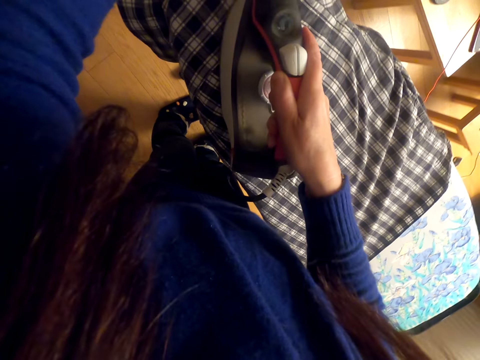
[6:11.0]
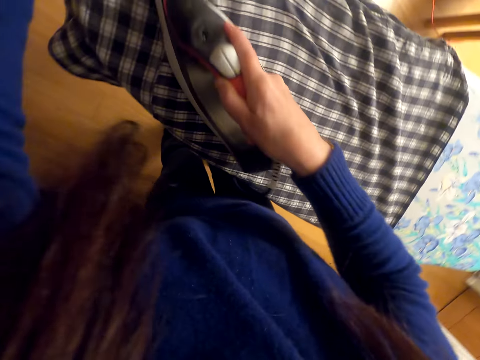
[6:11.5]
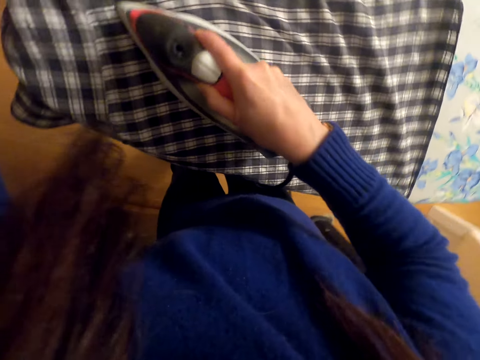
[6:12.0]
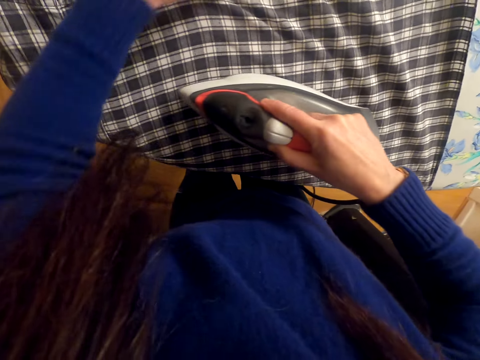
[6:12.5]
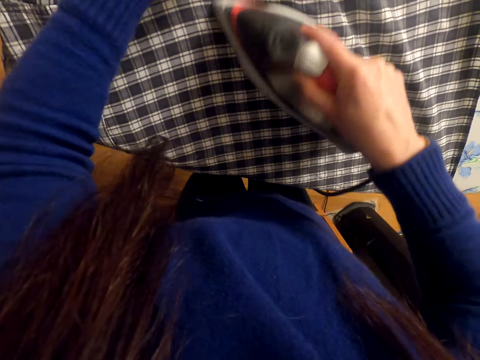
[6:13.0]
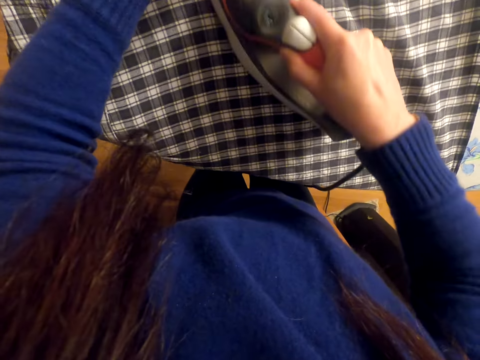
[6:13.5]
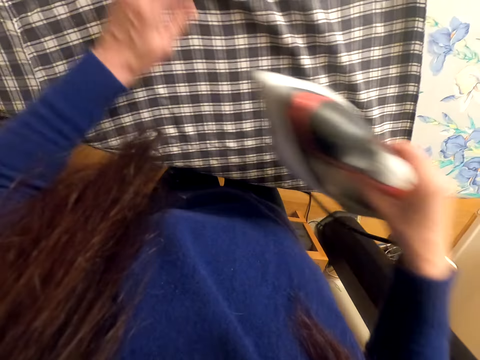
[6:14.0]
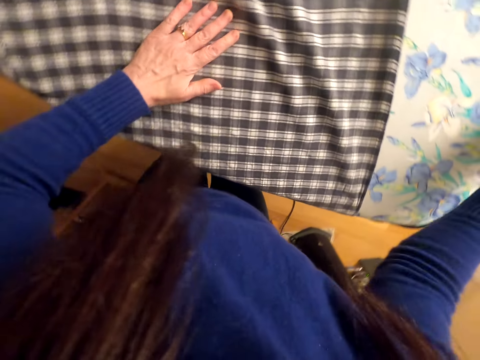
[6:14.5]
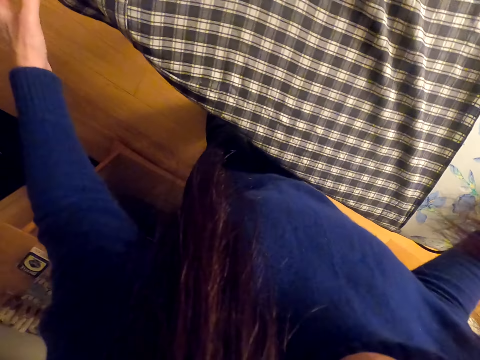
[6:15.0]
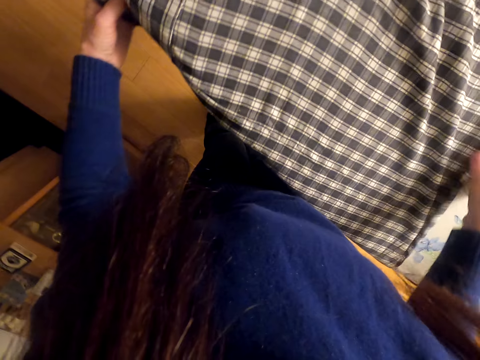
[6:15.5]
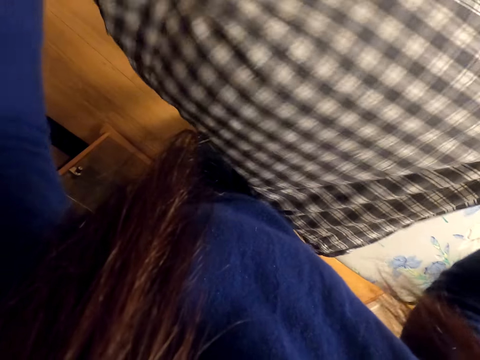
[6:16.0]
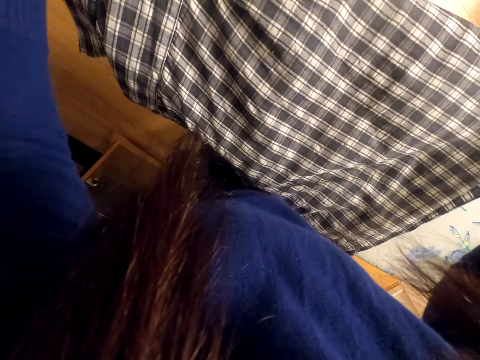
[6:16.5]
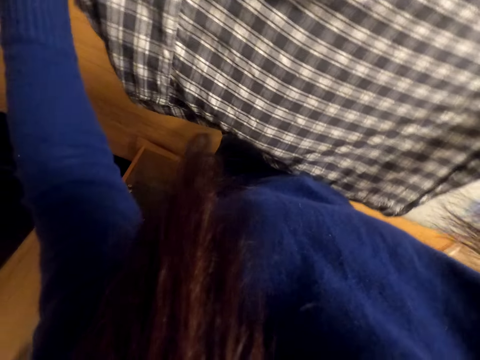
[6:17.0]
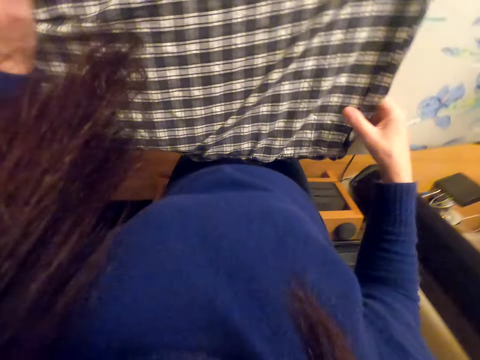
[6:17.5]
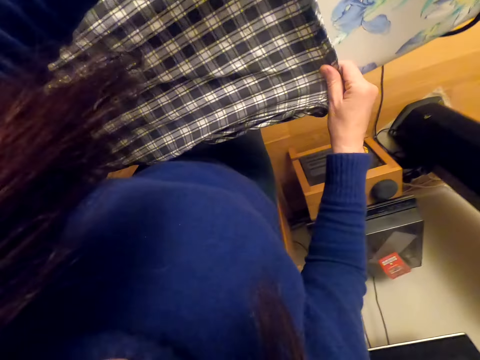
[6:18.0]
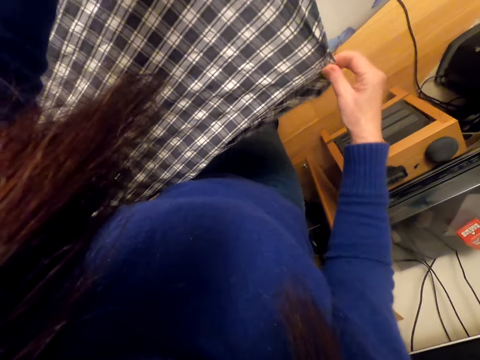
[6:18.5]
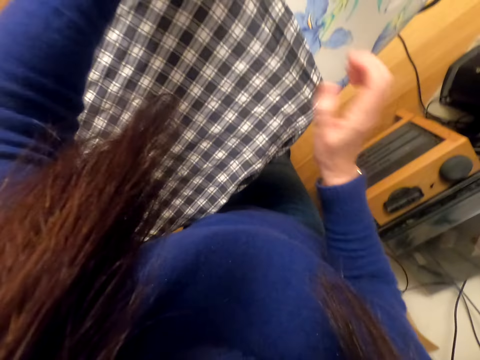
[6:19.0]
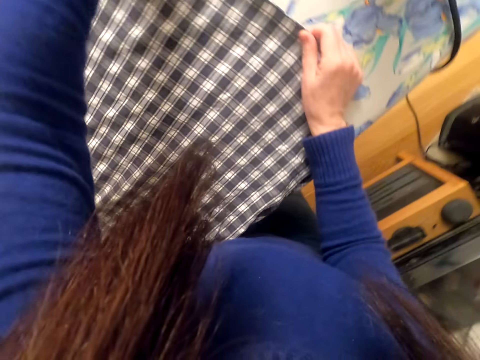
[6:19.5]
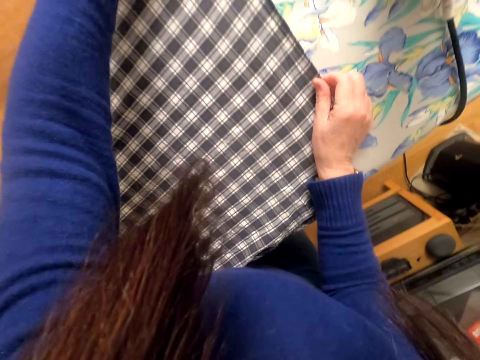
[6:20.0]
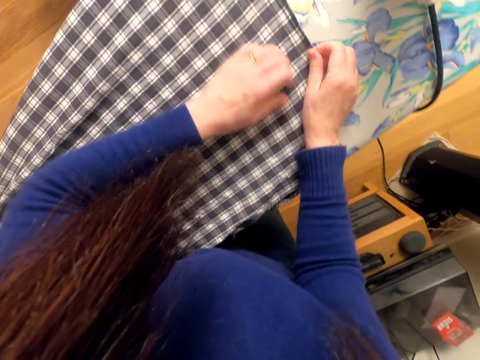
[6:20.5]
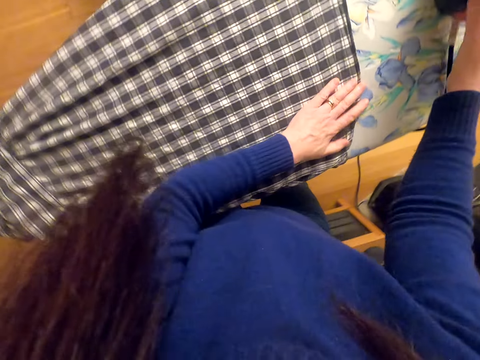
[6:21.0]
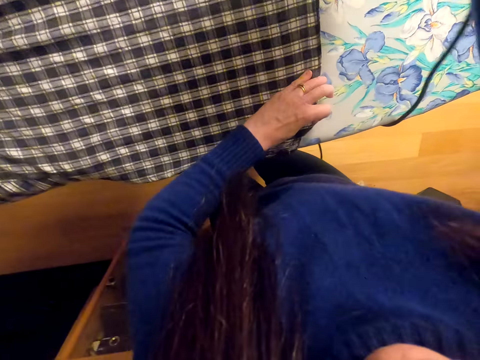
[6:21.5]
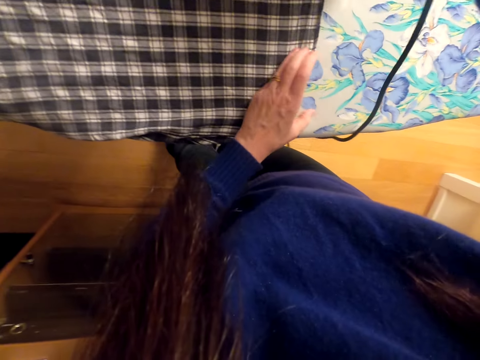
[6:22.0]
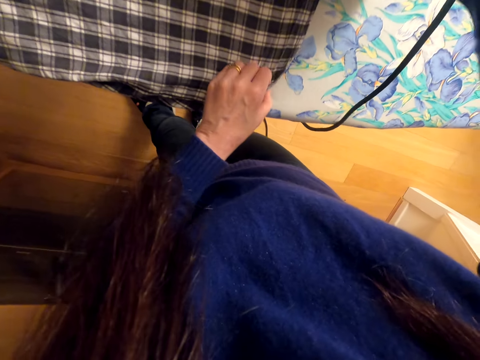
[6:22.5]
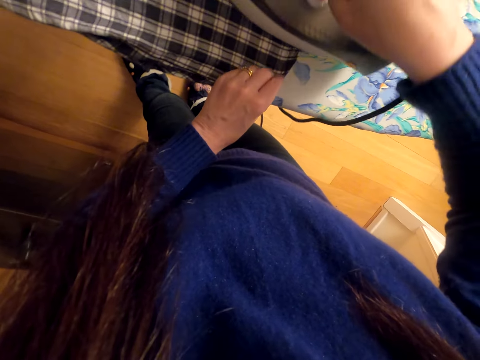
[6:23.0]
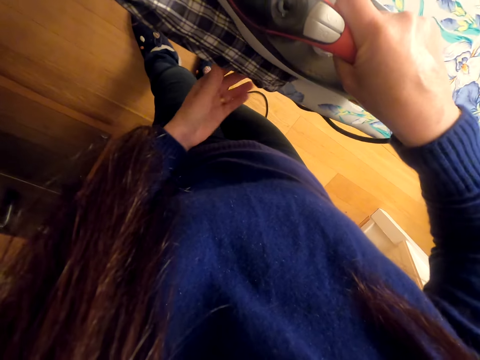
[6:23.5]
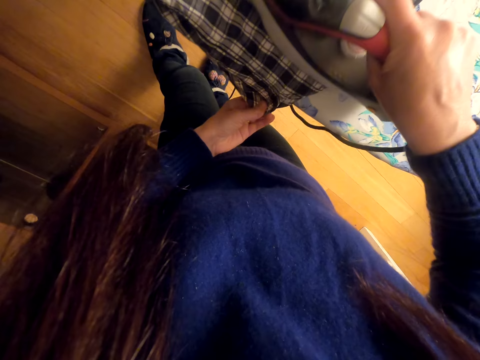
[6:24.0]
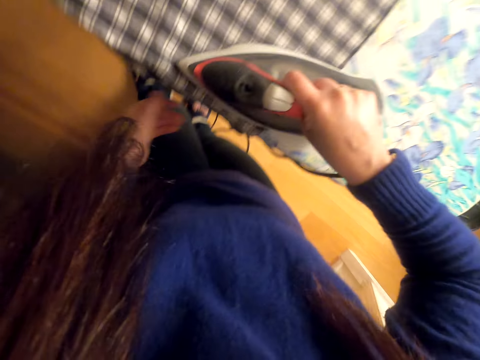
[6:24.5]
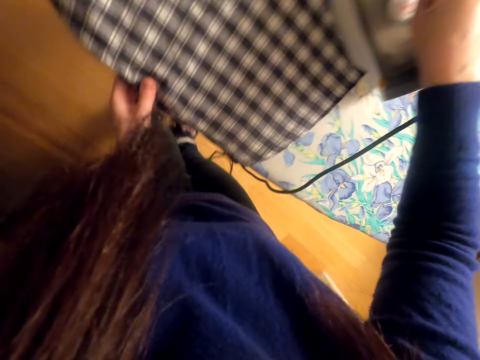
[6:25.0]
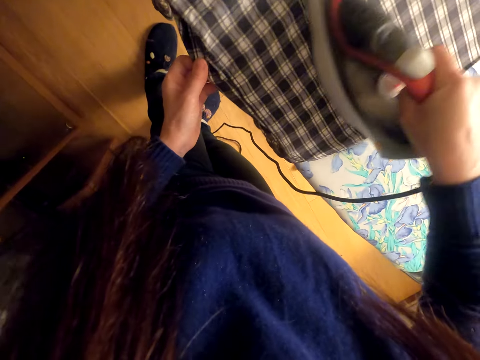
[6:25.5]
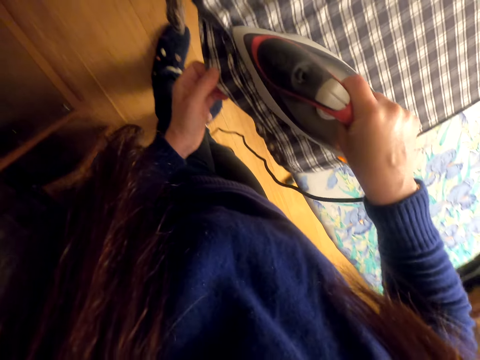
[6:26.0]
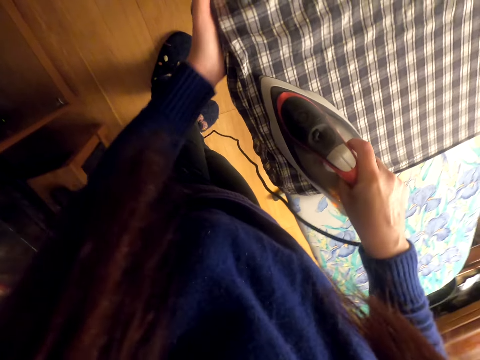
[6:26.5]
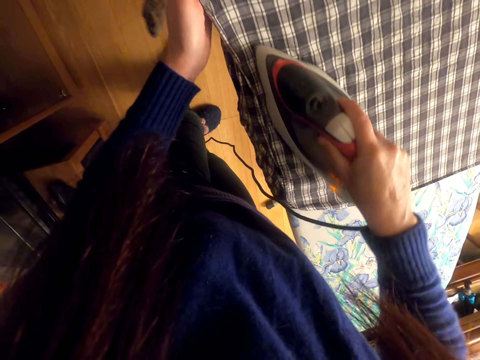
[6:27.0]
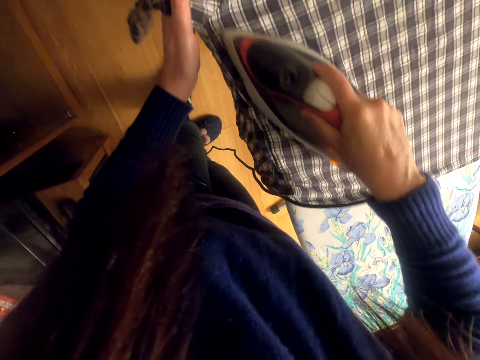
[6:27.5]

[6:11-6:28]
The camera wearer lifts the iron box. They place the iron box on the iron board. They adjust the shirt. They lift the cloth. They stretch the cloth on the iron board. They pick up the iron box. They lift the iron box. They iron the cloth.

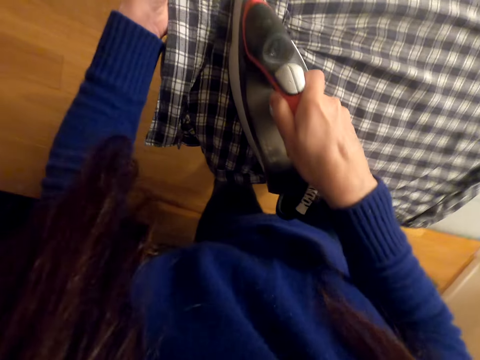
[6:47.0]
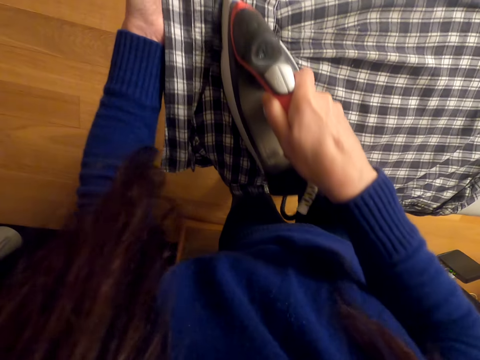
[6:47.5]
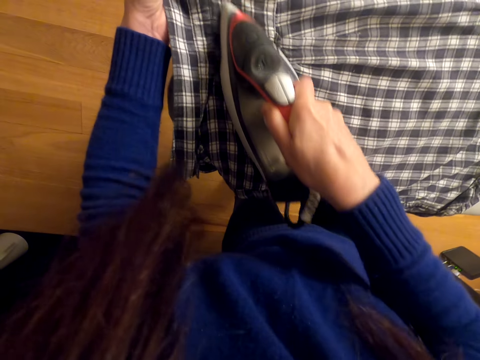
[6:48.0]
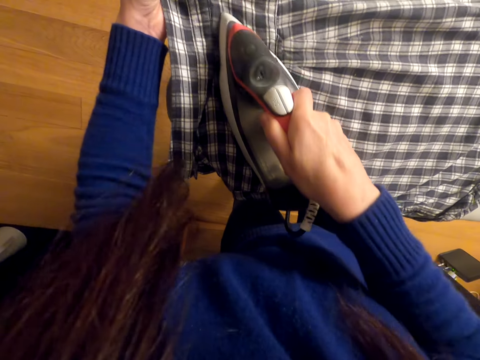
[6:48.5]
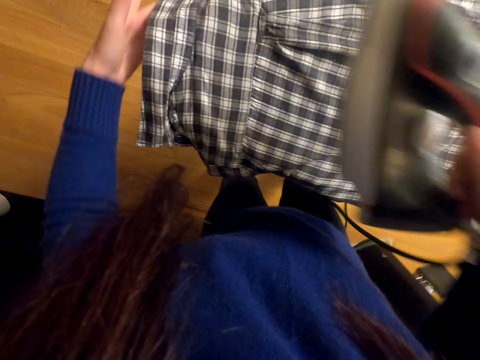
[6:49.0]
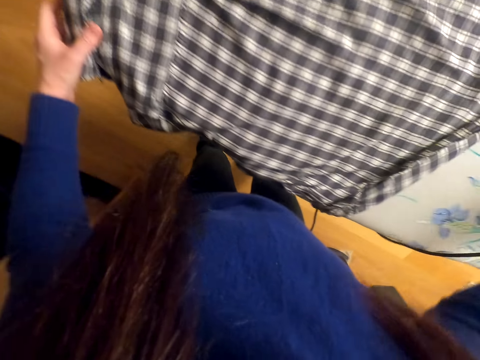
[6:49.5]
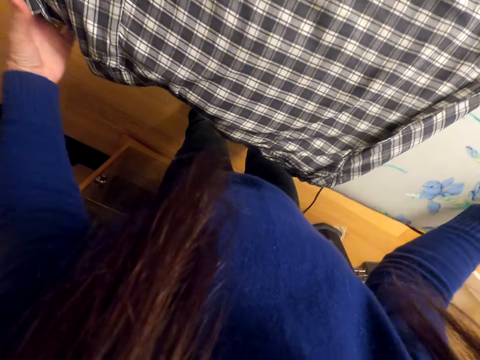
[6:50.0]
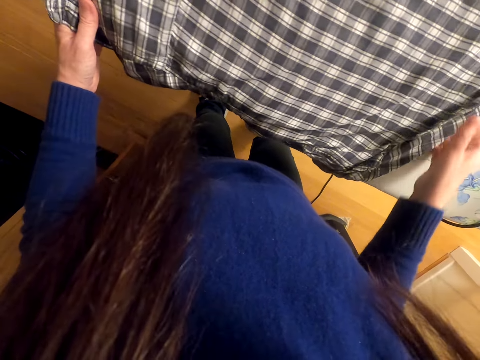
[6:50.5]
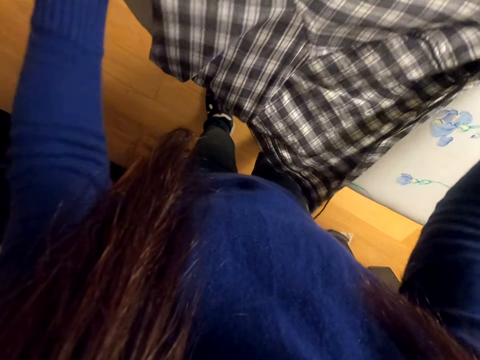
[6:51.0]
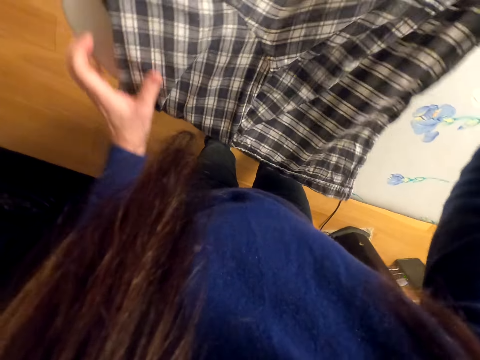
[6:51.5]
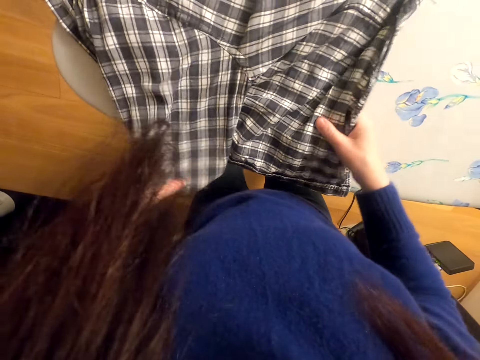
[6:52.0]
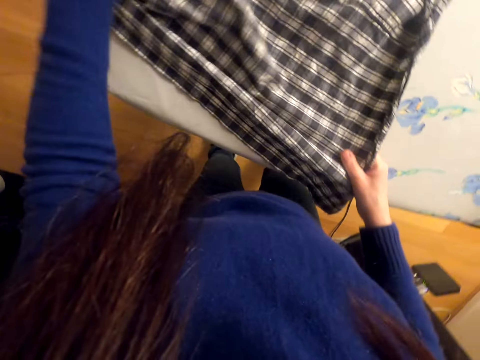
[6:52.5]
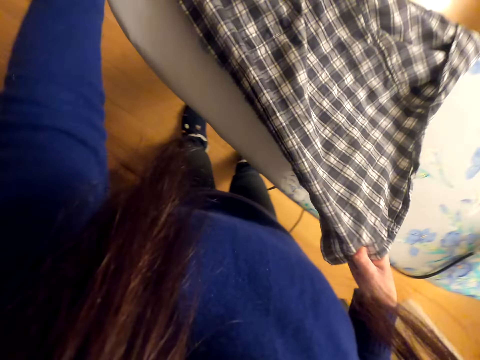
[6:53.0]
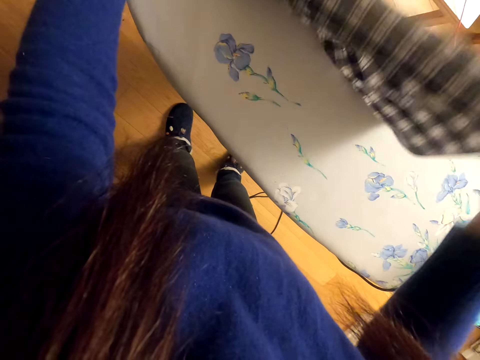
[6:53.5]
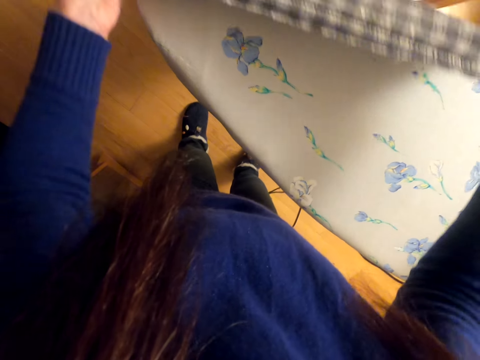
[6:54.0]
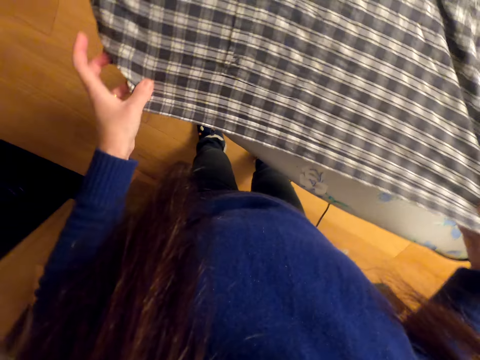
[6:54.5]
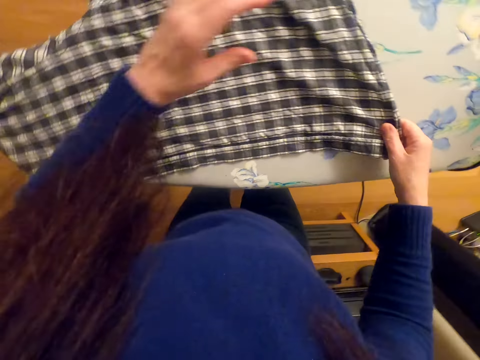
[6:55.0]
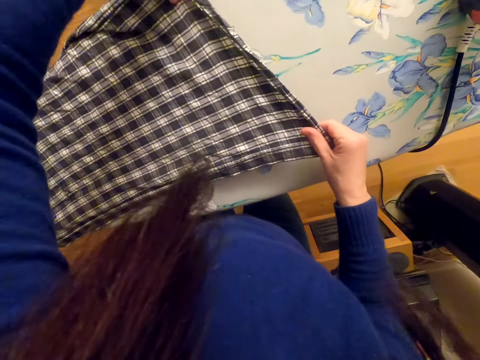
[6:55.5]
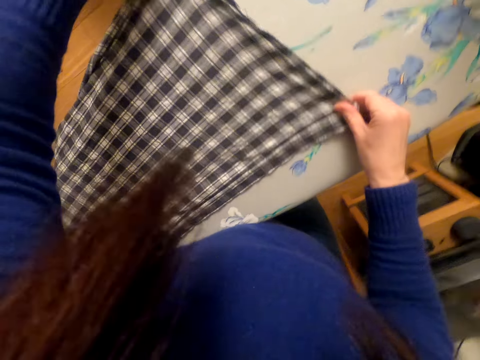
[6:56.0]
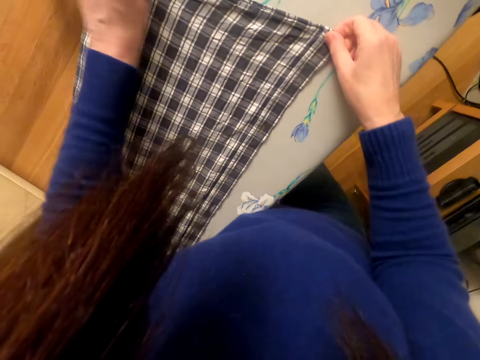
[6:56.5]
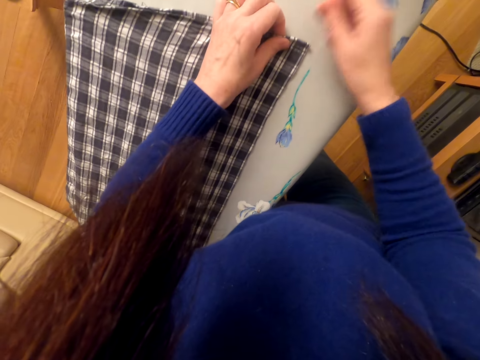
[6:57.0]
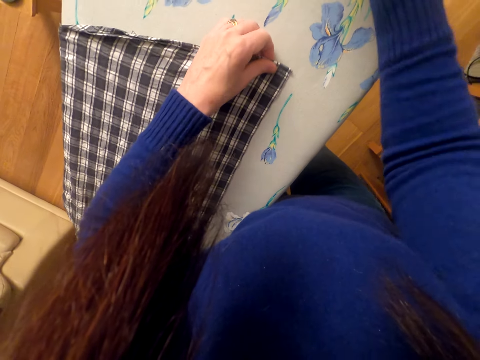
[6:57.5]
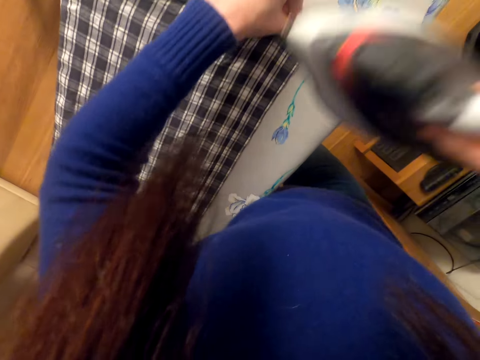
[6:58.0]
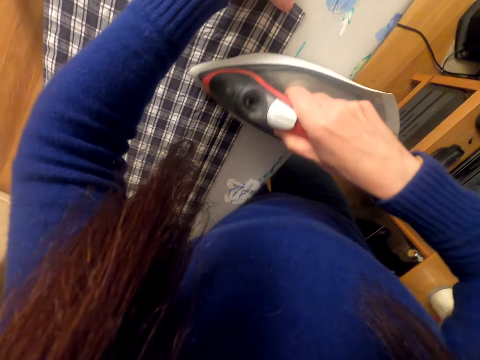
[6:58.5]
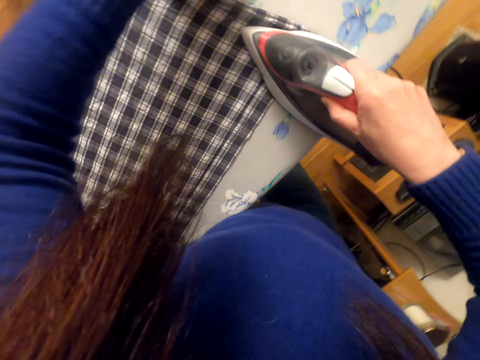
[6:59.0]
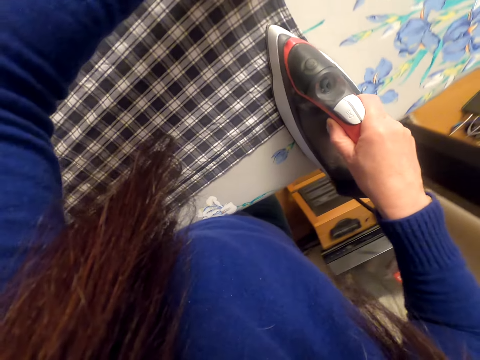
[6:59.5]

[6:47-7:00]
The camera wearer lifts the iron box. They move the right hand. They place the iron box on the iron board. They lift the cloth. They adjust the shirt. They stretch the cloth. They lift the cloth. They stretch the cloth. They lift the cloth. They stretch the cloth on the iron board. They move the right hand. They lift the iron box. They iron the shirt.
